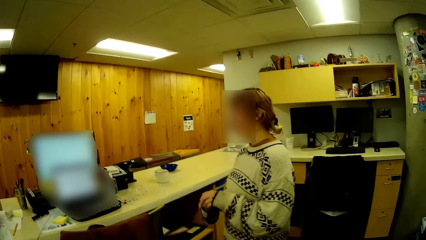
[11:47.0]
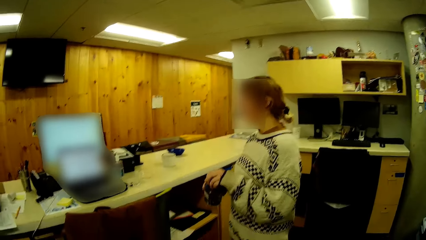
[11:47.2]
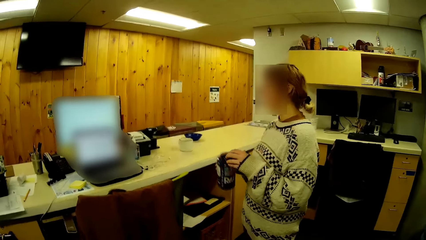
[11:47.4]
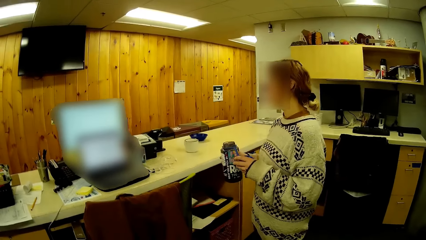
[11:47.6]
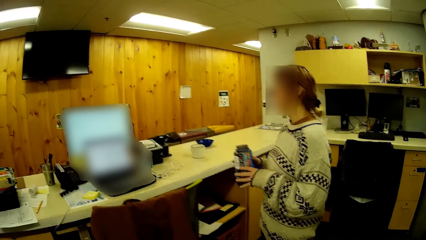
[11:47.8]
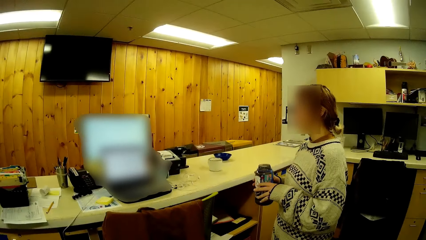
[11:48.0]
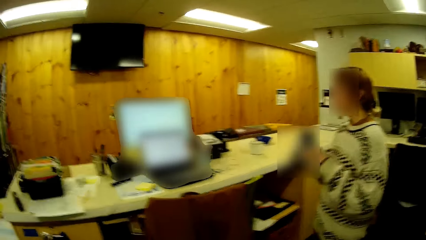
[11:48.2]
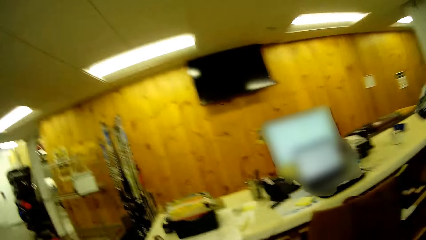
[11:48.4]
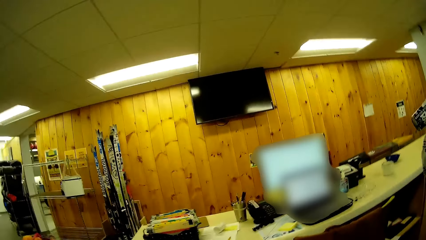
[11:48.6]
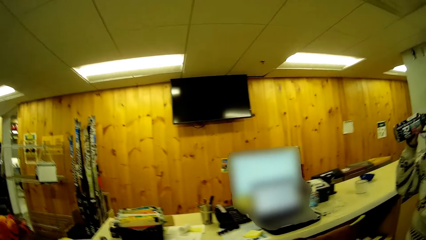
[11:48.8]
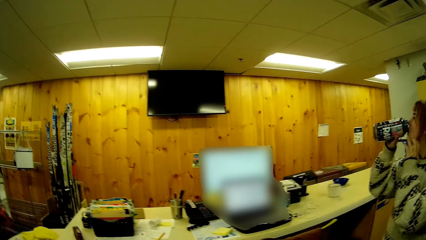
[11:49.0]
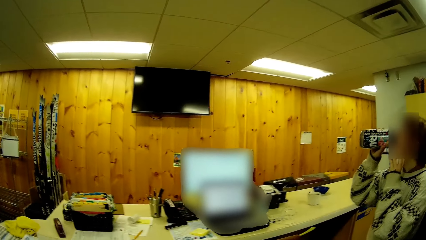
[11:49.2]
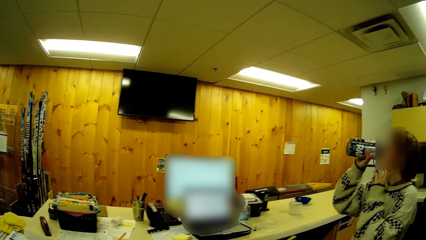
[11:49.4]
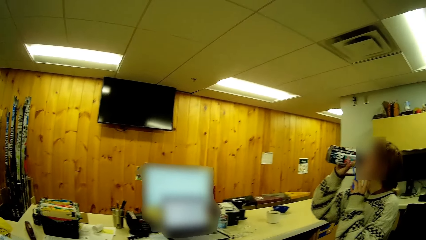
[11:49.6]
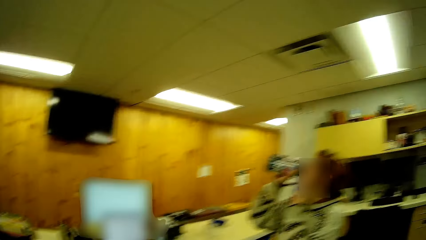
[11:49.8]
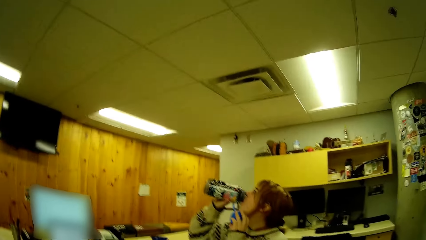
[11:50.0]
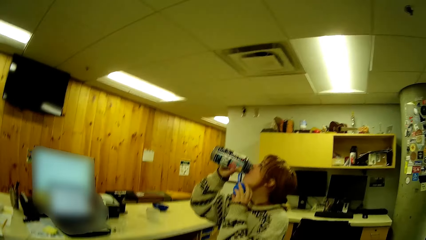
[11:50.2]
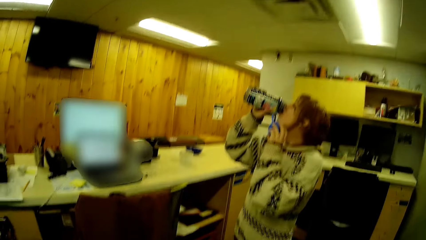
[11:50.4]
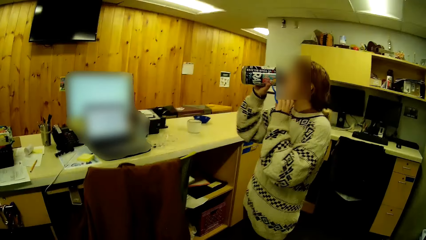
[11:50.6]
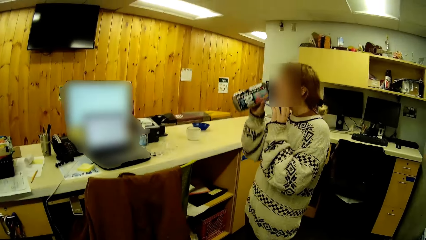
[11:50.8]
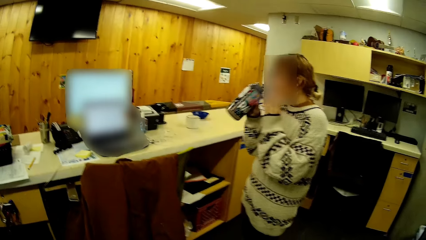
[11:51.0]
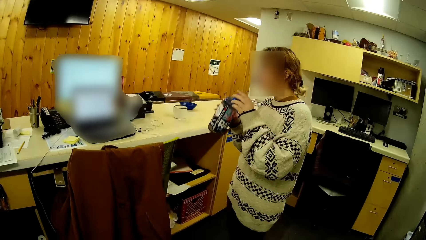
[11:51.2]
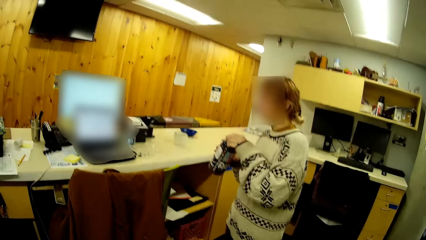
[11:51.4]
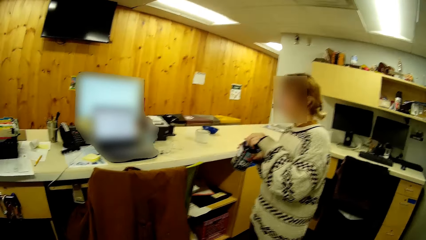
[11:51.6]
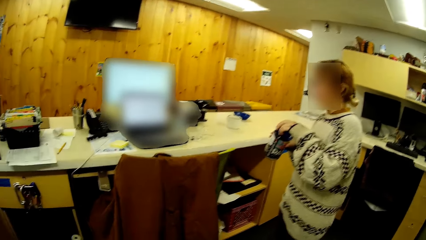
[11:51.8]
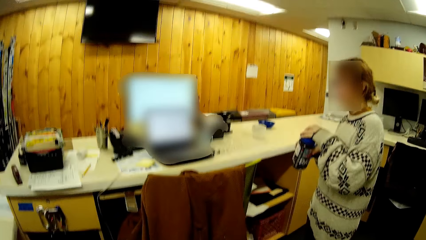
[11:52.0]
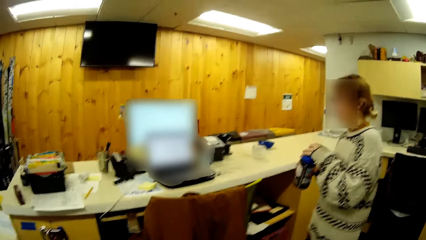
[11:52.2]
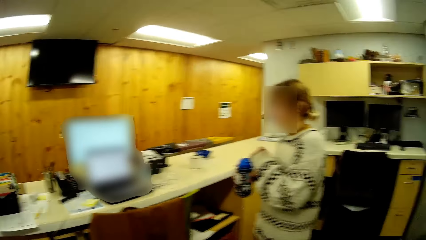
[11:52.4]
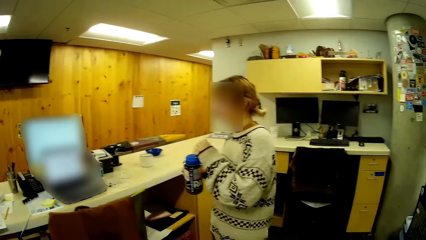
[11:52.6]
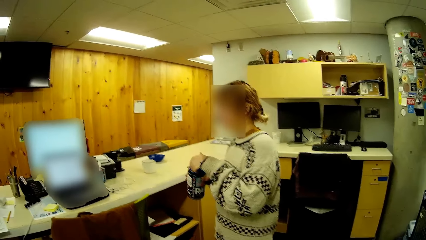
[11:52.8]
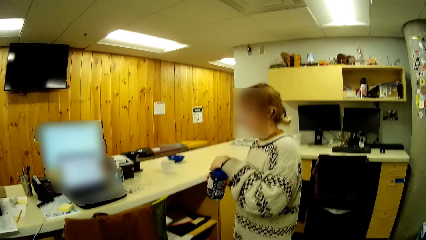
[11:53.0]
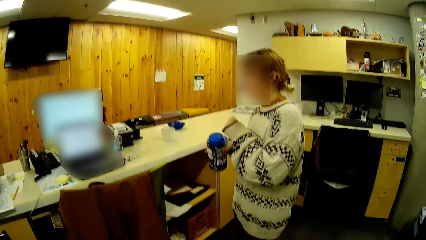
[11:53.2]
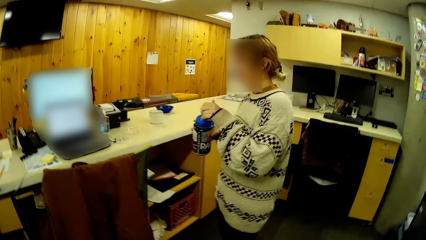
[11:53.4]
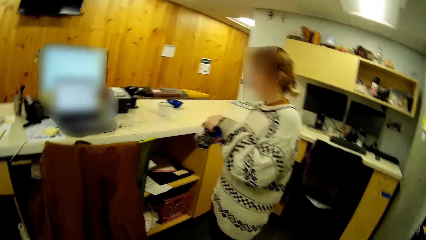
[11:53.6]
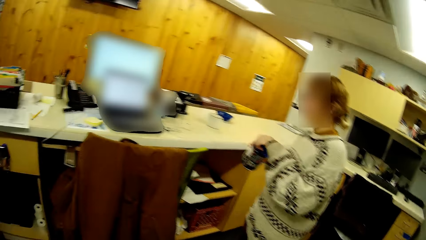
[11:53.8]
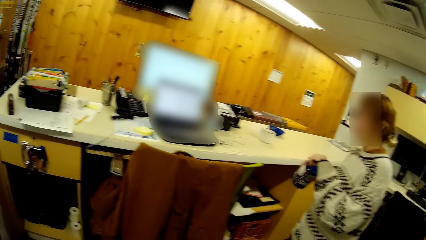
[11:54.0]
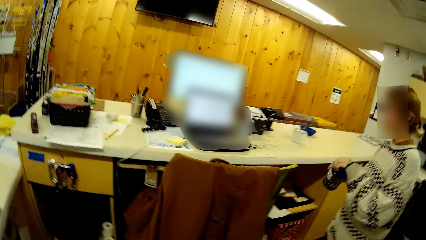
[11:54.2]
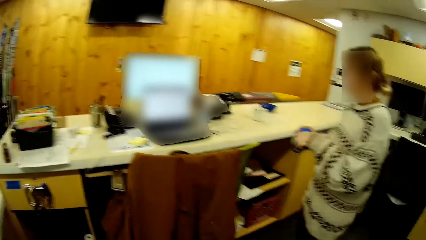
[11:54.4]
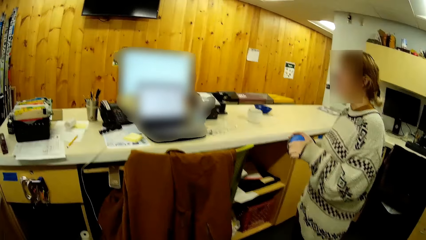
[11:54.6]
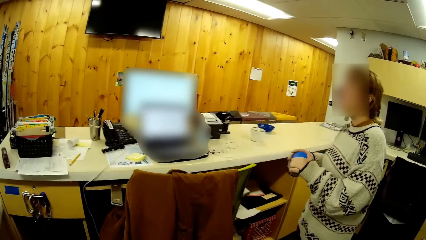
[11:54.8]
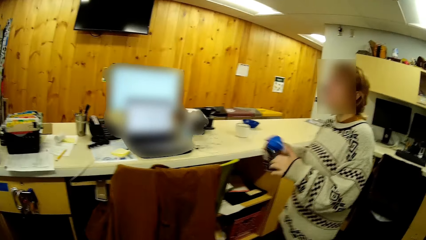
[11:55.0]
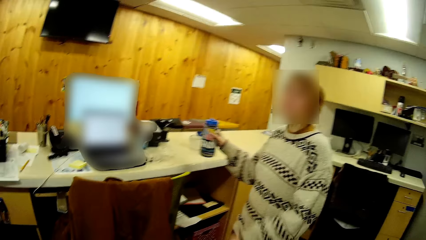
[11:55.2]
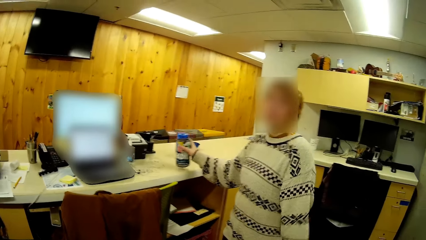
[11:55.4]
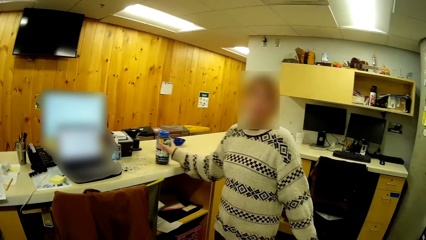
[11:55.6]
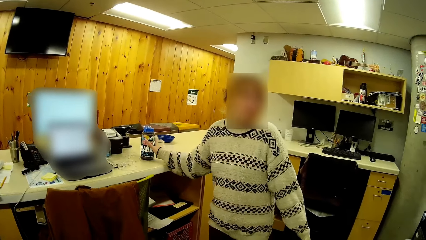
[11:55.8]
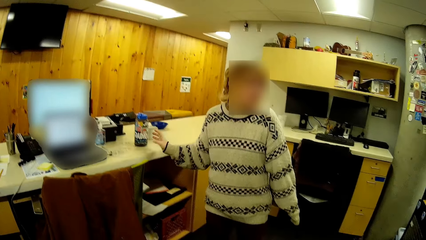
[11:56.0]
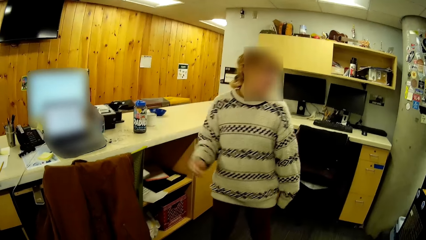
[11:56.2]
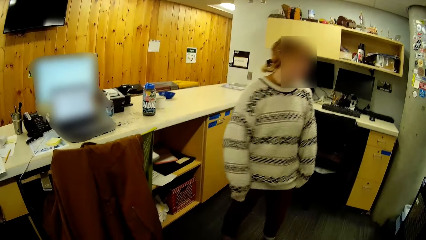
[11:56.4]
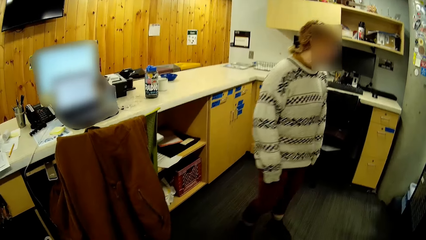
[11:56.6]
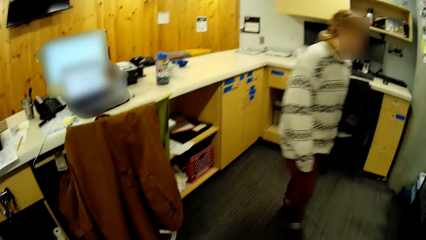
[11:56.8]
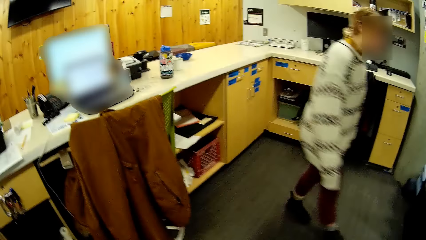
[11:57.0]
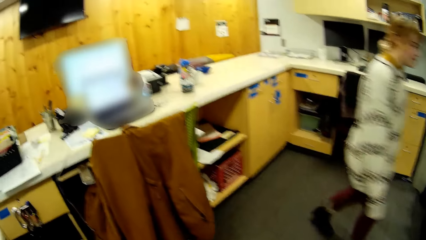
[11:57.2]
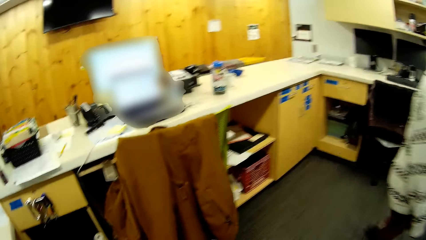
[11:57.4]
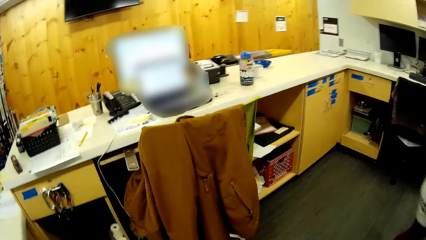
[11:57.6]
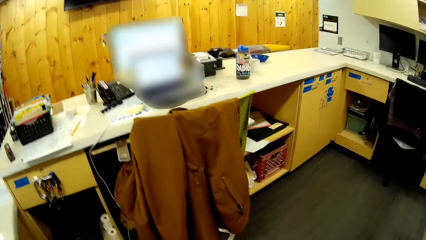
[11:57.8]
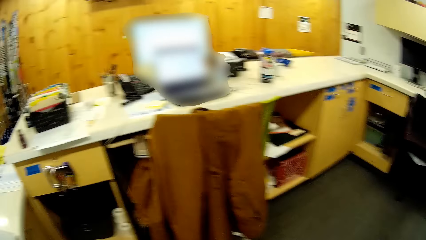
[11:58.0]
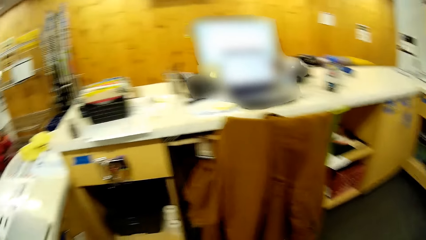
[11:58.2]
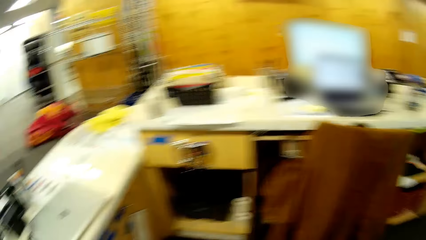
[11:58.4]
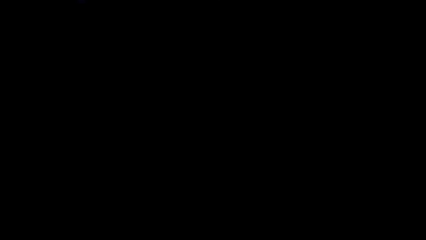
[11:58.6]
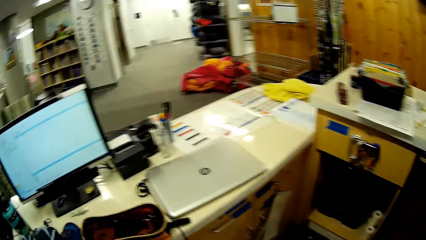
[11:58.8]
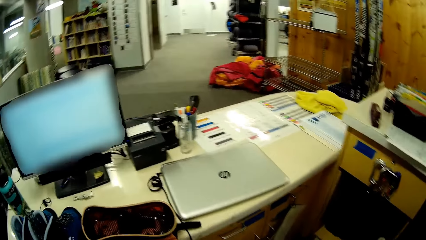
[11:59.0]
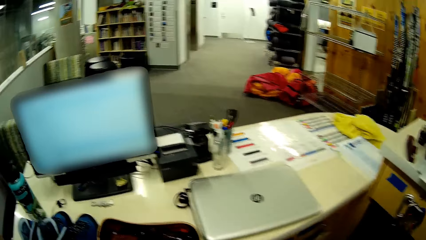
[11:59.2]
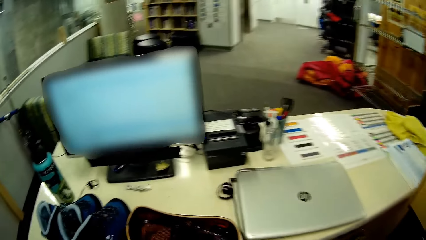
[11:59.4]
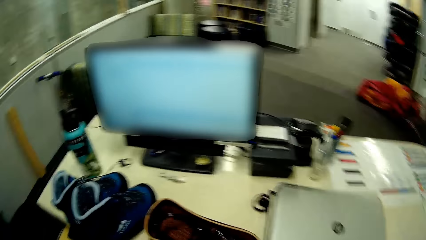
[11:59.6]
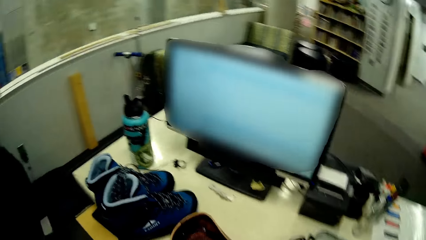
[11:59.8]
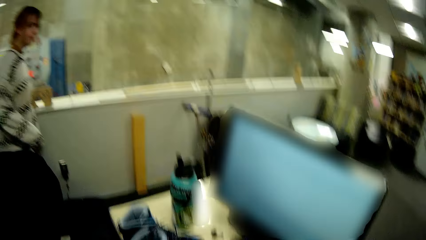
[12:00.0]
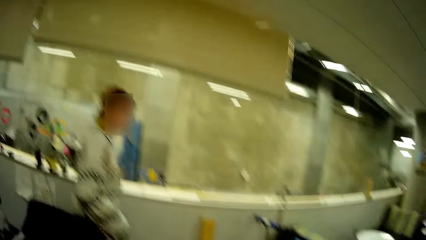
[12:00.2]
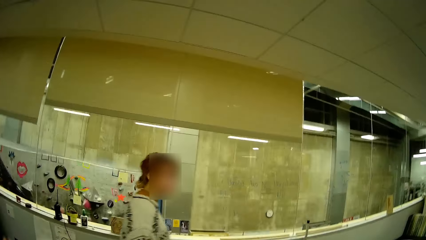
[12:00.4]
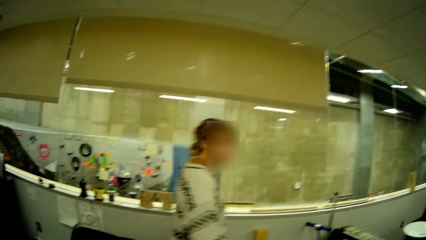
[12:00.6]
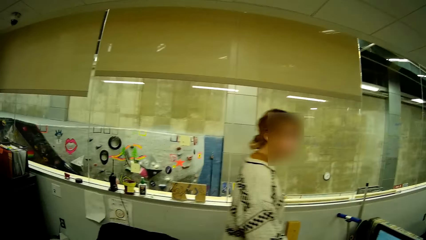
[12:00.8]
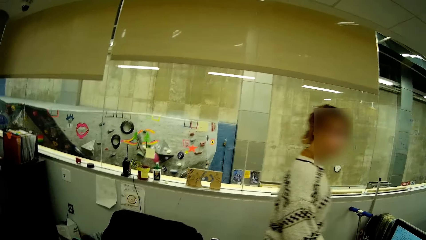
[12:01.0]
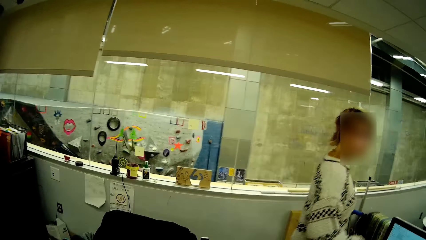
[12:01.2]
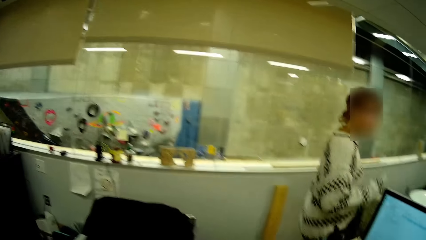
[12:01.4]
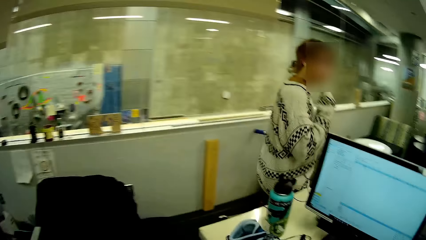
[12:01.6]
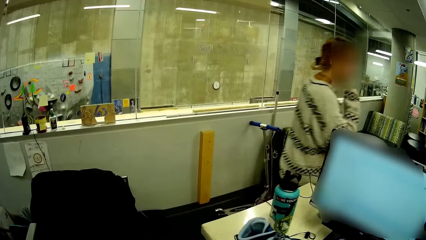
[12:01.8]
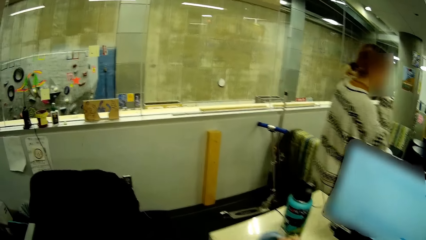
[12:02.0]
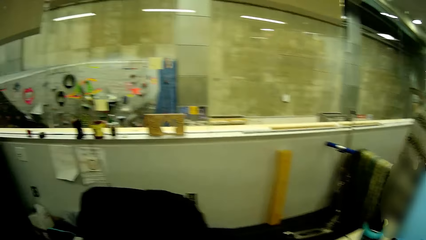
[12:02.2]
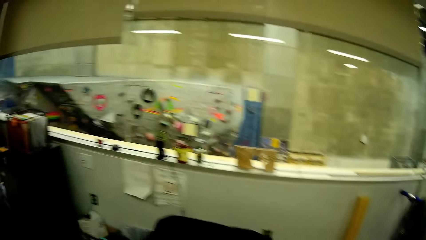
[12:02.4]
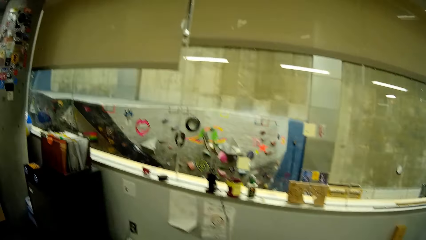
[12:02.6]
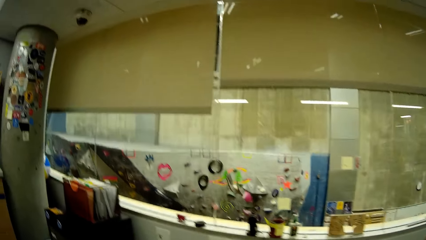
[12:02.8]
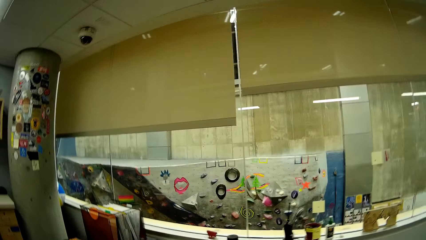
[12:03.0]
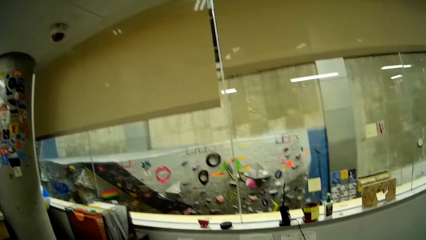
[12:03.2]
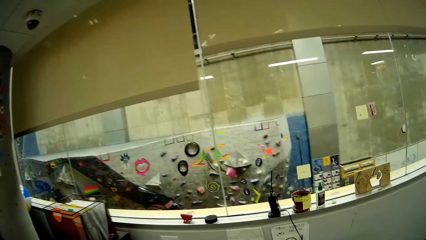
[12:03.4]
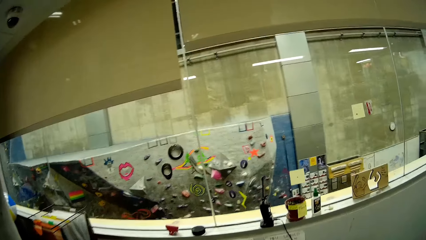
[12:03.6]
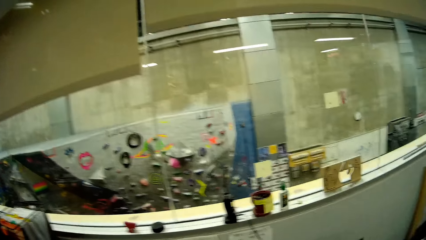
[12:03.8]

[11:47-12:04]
A person drinks juice in the room. The person closes the juice bottle in the room. The person puts the juice bottle on the table. The person walks in the room. The camera wearer looks around.
